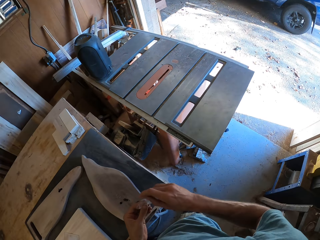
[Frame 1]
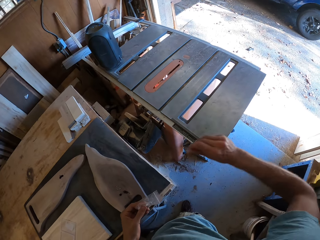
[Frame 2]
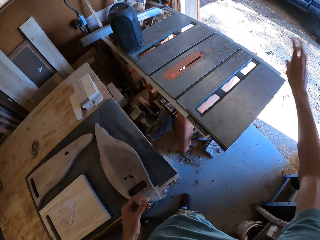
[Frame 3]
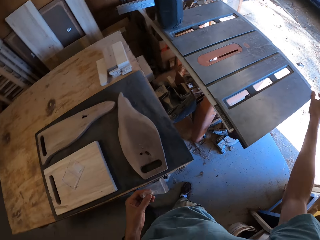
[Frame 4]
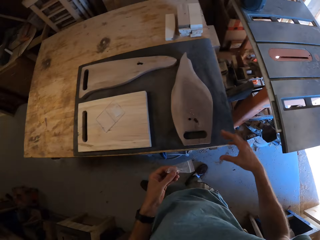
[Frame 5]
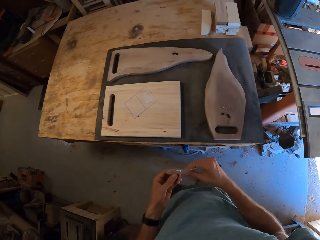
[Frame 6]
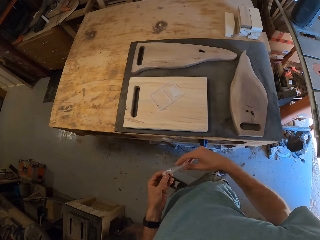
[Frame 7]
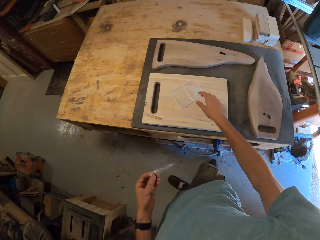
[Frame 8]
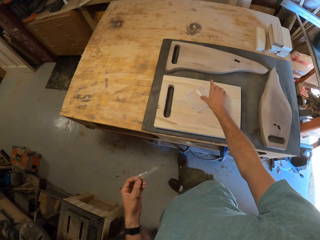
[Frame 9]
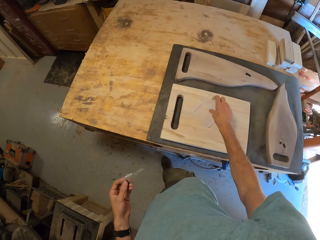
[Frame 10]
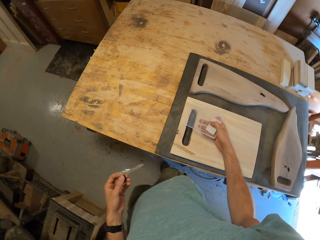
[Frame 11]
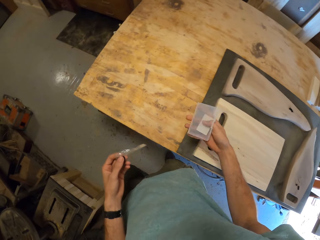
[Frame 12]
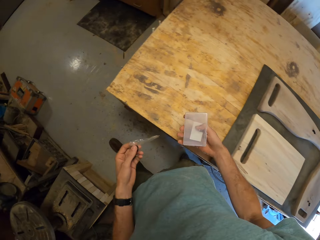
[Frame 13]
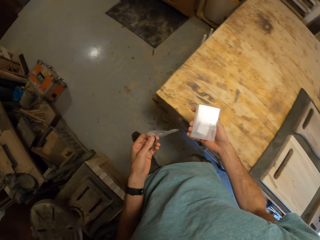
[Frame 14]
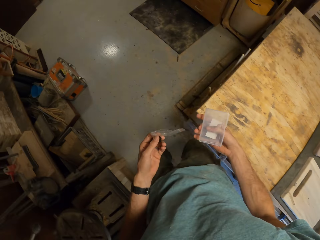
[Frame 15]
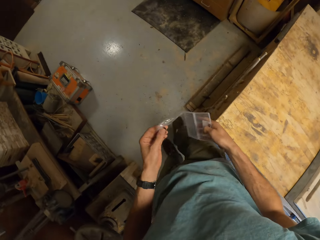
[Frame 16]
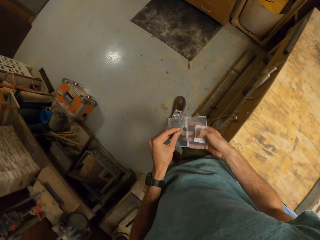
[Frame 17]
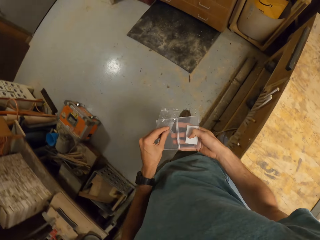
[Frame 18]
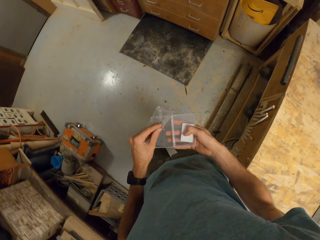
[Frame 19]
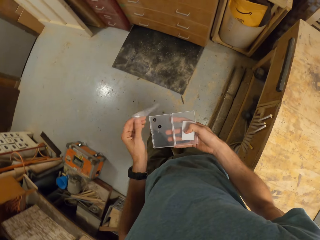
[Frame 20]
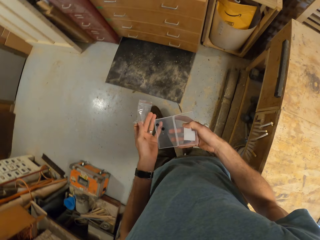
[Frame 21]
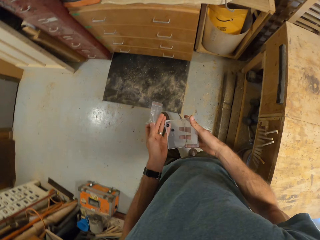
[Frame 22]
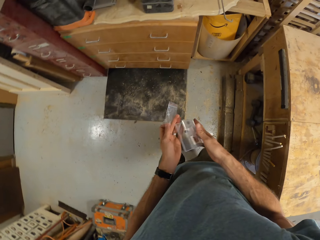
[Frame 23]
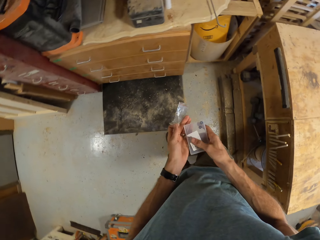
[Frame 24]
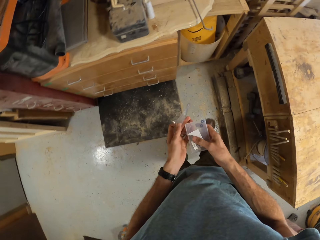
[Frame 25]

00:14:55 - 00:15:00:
The camera wearer holds a plastic wrapper or nylon. He transfers the nylon to his left hand. He throws dirt on the floor with his right hand. He holds the plastic wrapper with both hands and touches the nylon on his left hand with his right hand. He picks up the container from the third piece of wood with his right hand. He walks away from the working table. He drops the screws into the container with his left hand. He walks around the workshop.

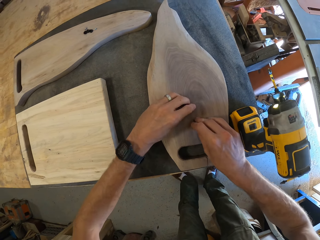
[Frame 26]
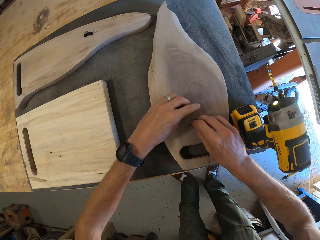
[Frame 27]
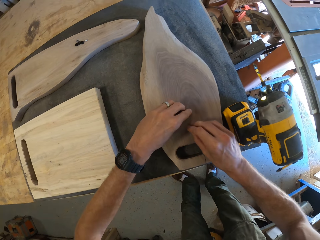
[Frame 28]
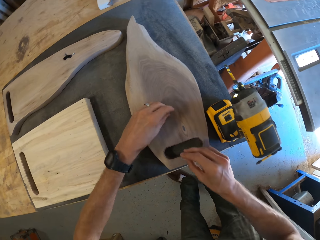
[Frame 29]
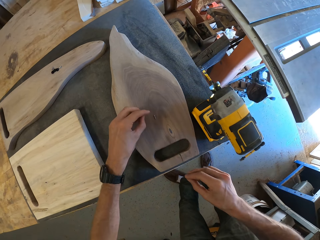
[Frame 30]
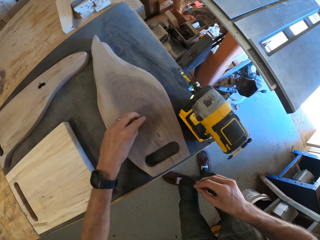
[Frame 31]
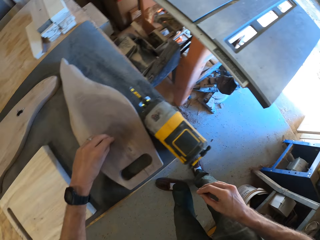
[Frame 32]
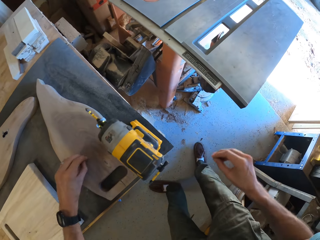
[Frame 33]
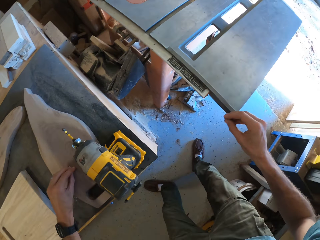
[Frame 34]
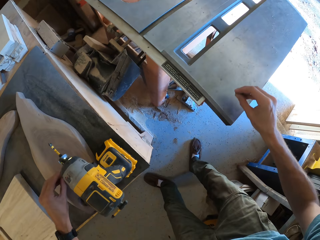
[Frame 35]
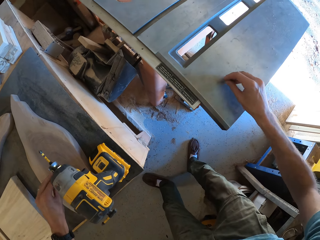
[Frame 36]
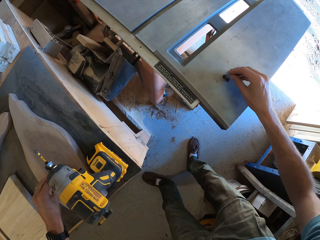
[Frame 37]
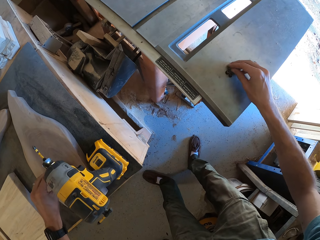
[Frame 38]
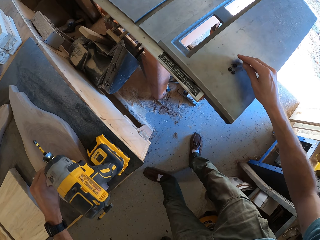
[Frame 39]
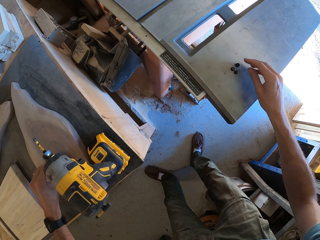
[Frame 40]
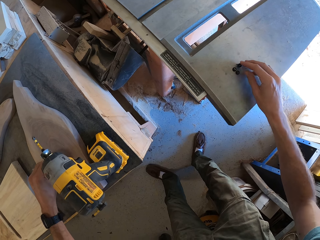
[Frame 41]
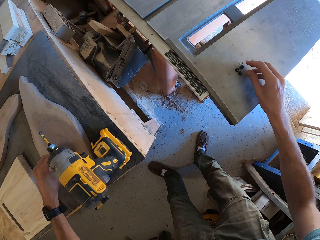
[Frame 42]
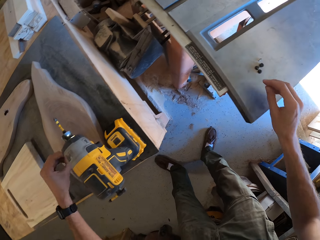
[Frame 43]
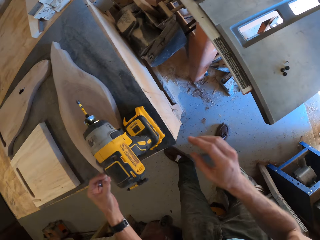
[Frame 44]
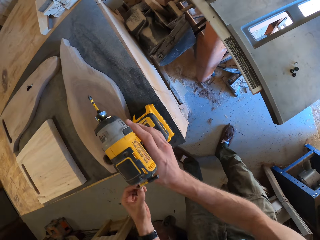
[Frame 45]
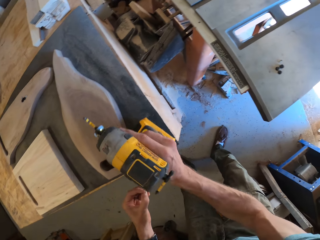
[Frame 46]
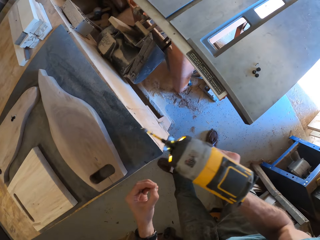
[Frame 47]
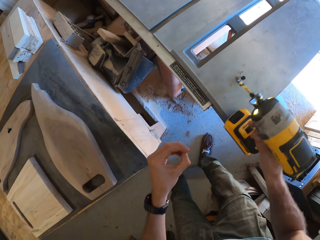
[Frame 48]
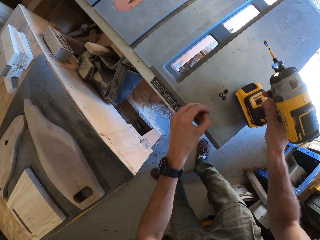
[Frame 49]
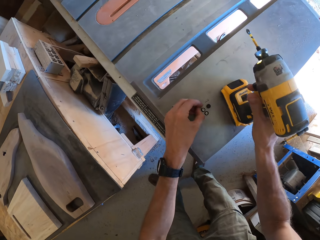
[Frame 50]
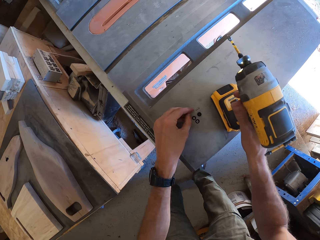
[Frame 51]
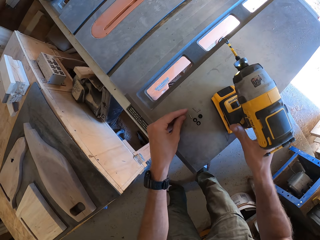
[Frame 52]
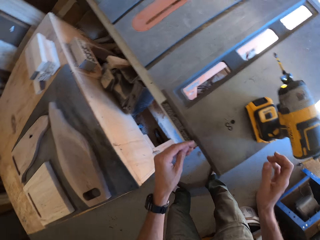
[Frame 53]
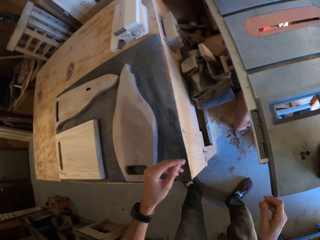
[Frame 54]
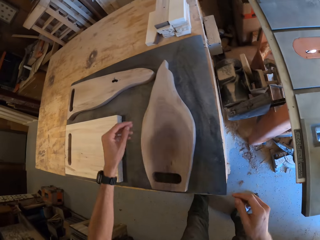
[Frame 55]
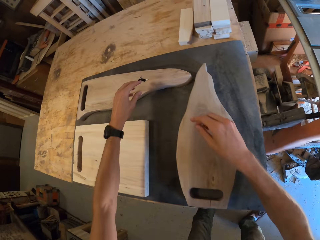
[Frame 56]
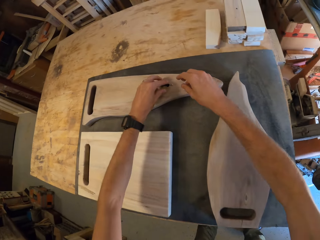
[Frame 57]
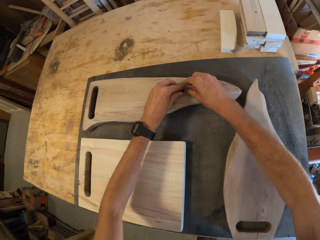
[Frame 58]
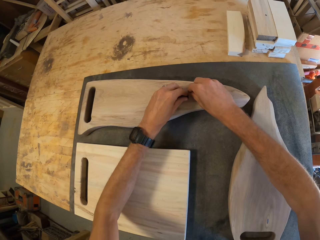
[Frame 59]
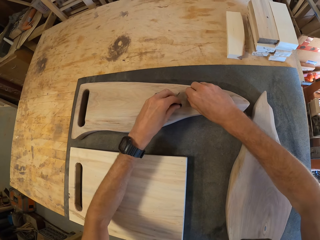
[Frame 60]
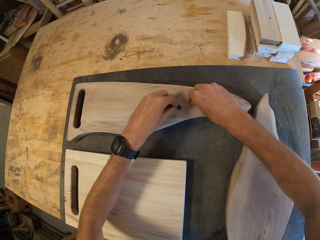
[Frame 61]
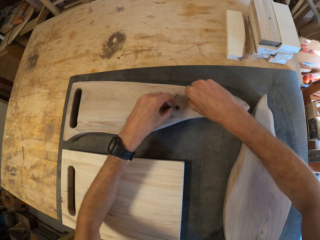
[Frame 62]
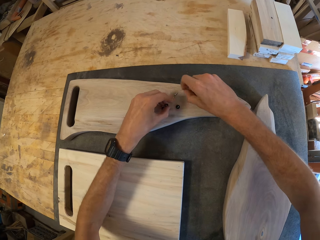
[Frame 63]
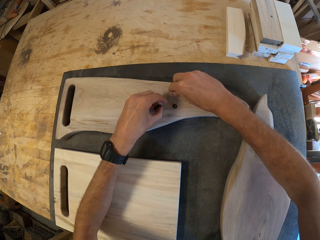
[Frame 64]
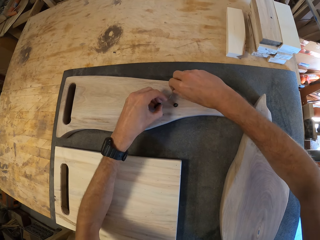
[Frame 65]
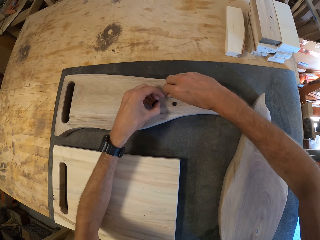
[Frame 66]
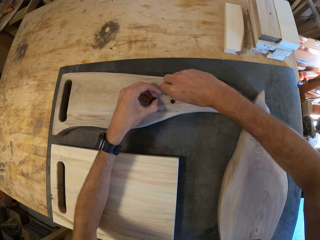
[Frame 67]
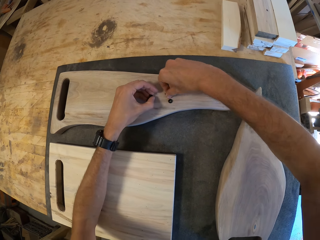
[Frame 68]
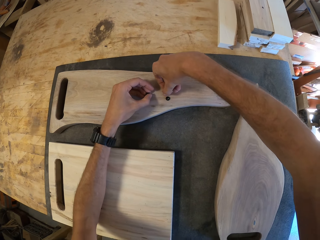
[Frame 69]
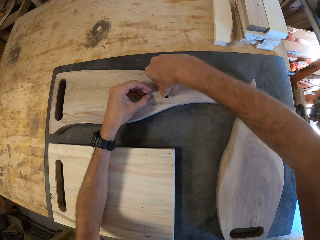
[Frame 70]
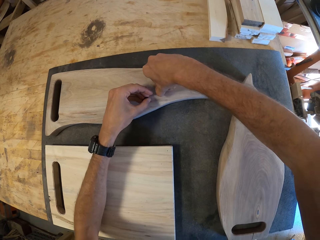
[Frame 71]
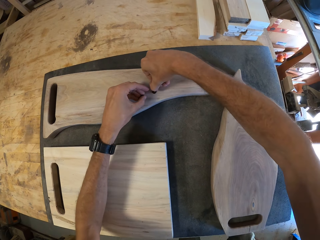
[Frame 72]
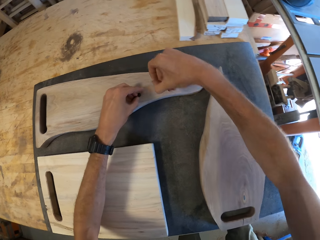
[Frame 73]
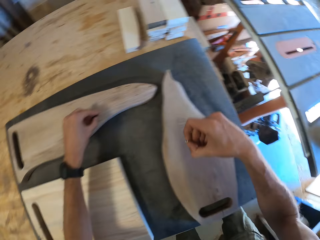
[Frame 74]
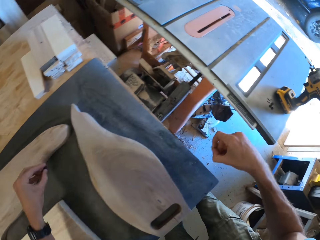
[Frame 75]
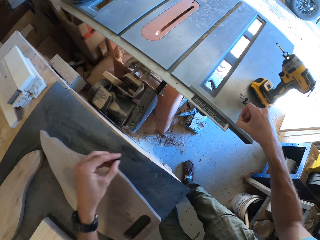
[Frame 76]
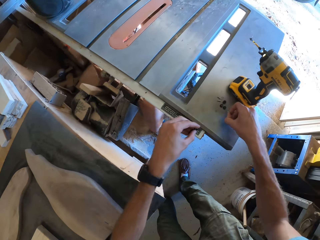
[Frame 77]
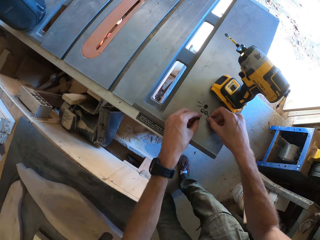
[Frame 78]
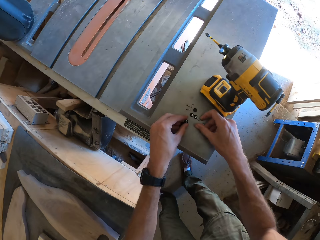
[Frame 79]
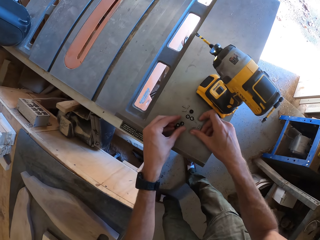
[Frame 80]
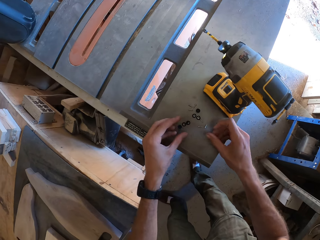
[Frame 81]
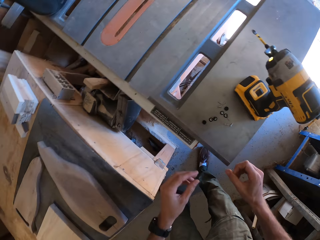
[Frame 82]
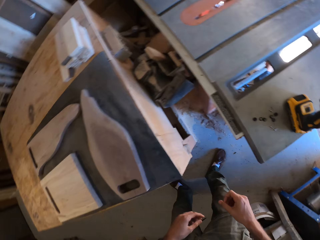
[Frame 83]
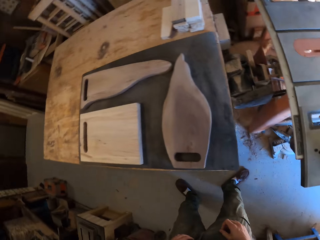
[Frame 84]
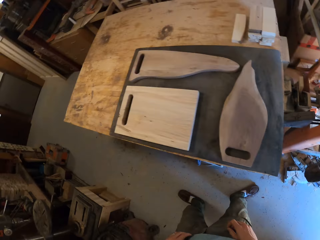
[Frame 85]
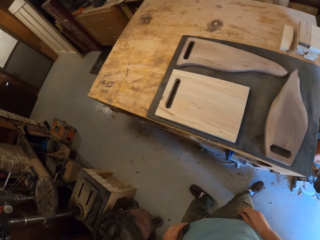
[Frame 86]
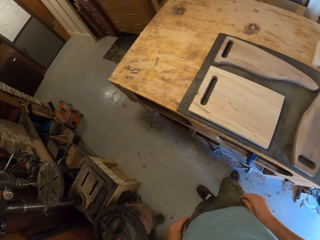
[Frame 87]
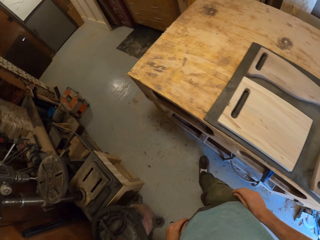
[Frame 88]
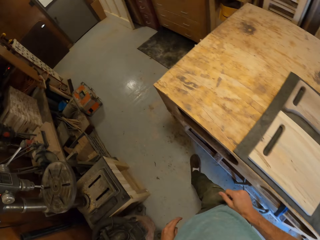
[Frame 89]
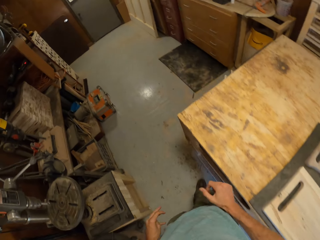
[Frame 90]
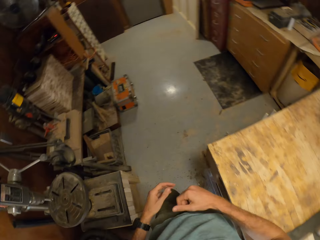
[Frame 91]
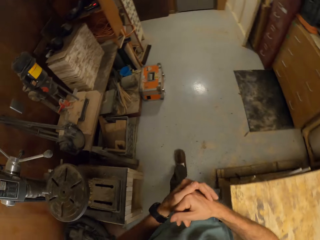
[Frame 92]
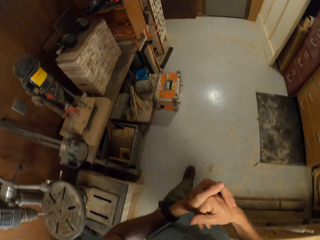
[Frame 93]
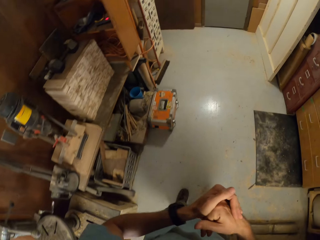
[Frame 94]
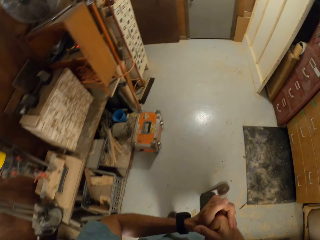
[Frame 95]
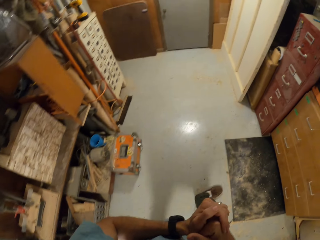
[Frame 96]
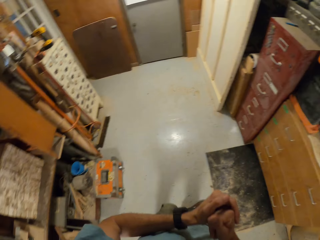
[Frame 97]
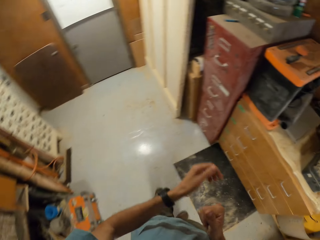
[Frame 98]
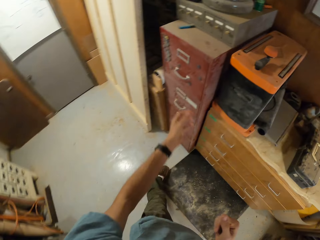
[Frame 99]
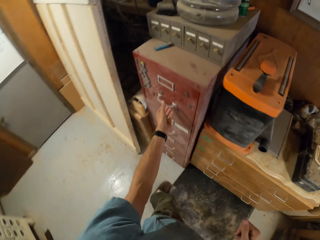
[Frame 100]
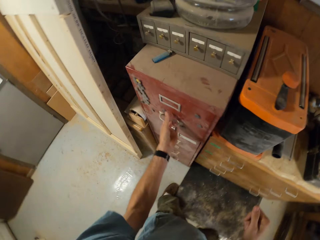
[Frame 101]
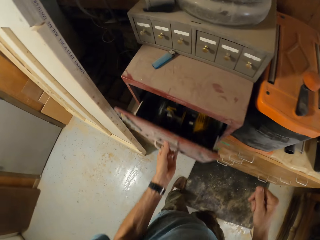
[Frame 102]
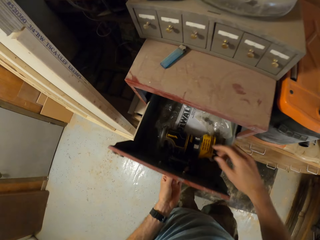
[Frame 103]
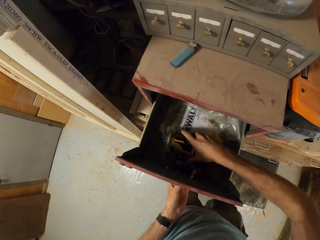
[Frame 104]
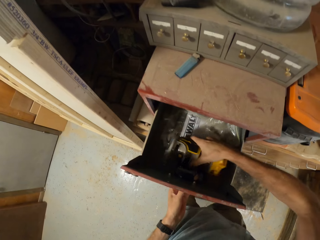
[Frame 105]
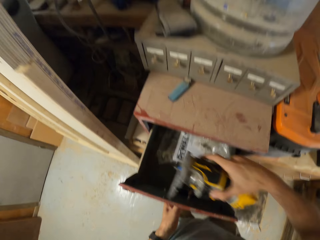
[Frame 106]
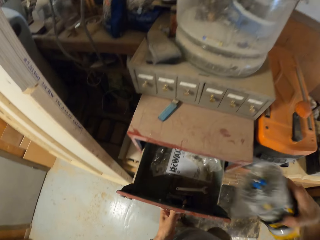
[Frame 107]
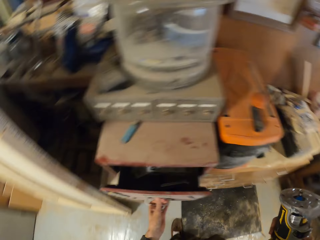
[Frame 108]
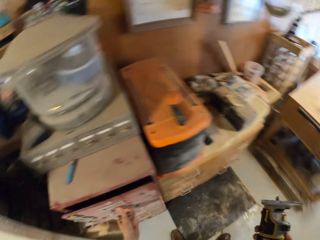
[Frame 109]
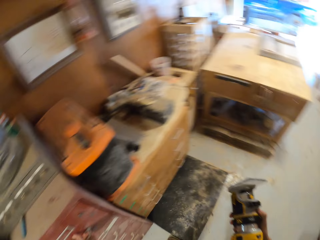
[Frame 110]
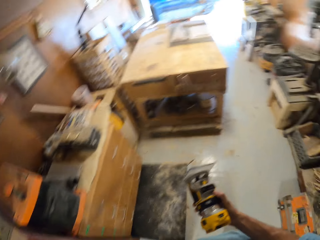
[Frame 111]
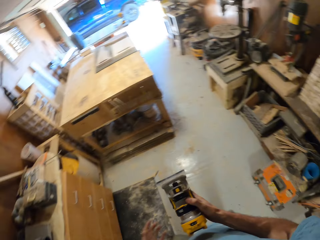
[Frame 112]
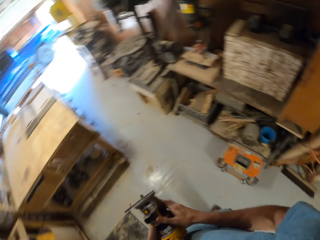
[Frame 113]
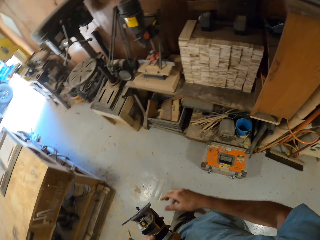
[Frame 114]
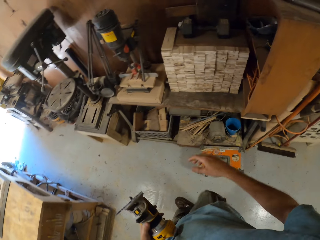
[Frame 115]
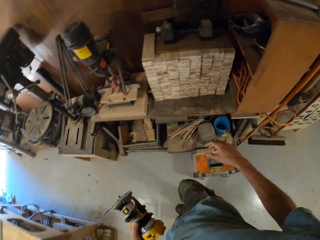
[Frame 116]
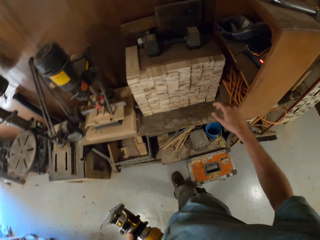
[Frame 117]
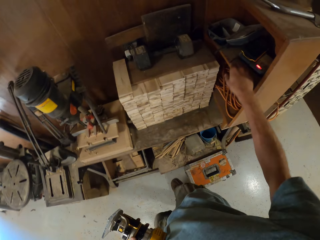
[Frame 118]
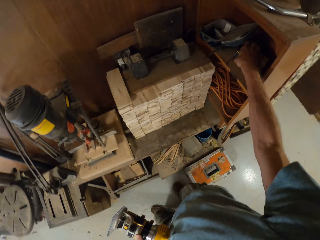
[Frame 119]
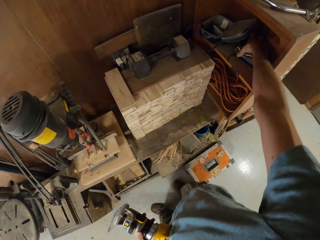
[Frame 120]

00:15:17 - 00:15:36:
The camera wearer picks up the screws from the second piece of wood with both hands. He drops the screws in his right hand on a table saw. He picks up the hand drill or screw gun from the table with his right hand. He drops the screws in his left hand on the table saw. He drops the hand drill on the table saw. He pulls his hand off the screw gun. He picks up the screws from the first piece of wood with both hands. He drops the screws on the table saw with both hands. He walks around the workshop. He holds his hand. He walks towards a red cabinet. He opens a drawer in the red cabinet with his left hand. He picks up a compact router from the drawer with his right hand. He closes the drawer with his left hand. He walks away from the drawer. He pulls his hand off something. He transfers the compact router to his left hand. He walks around the workshop.
